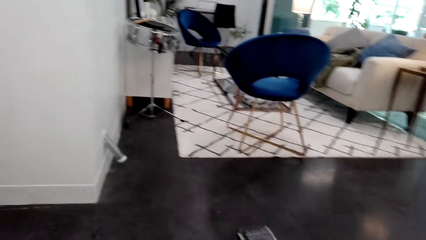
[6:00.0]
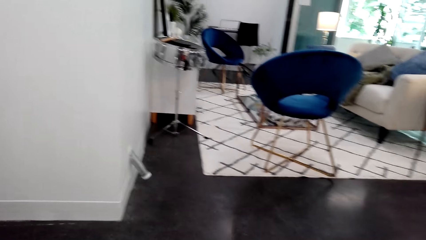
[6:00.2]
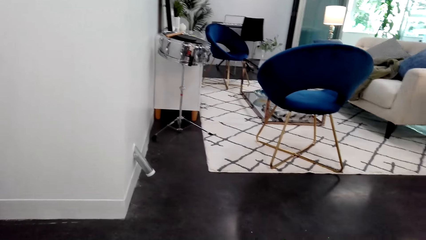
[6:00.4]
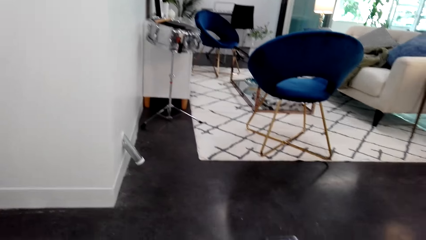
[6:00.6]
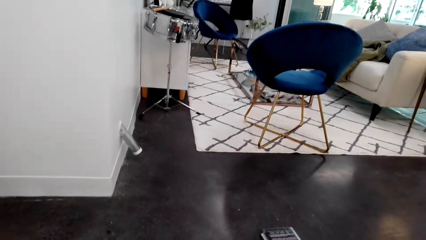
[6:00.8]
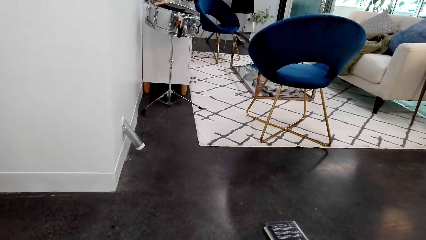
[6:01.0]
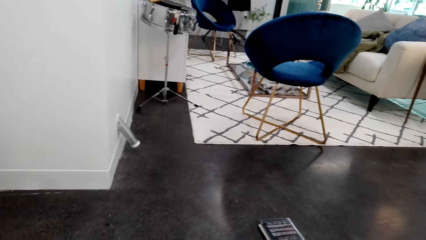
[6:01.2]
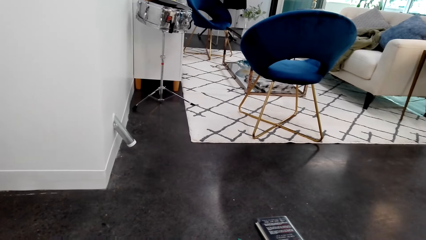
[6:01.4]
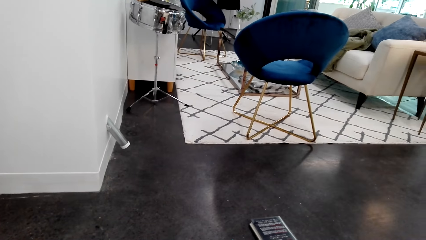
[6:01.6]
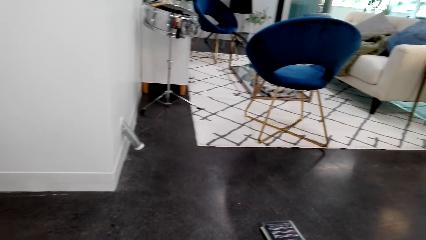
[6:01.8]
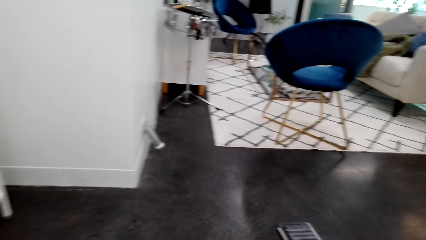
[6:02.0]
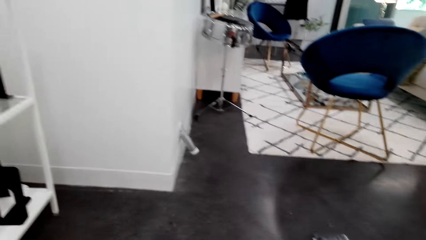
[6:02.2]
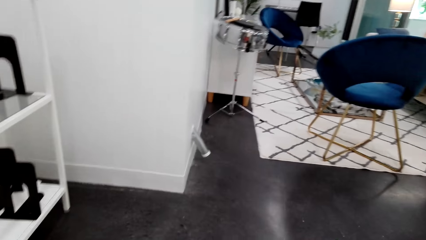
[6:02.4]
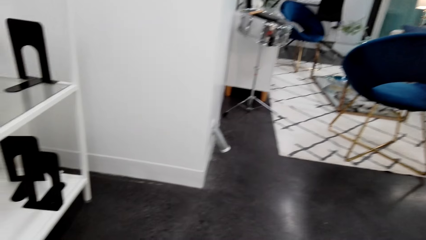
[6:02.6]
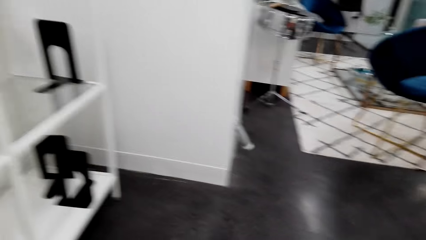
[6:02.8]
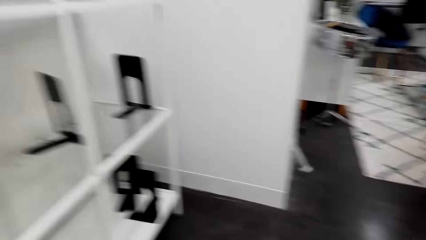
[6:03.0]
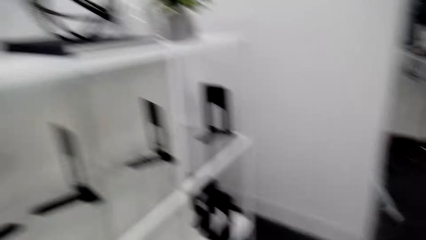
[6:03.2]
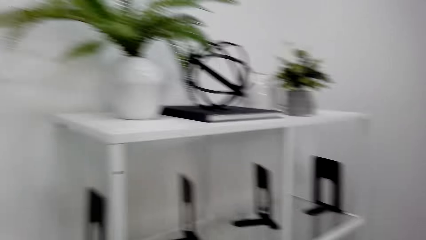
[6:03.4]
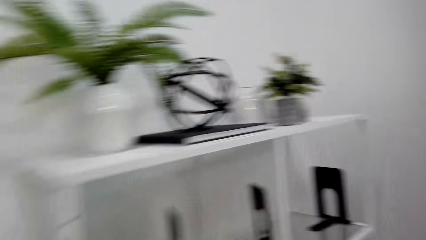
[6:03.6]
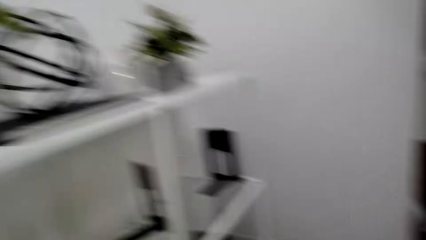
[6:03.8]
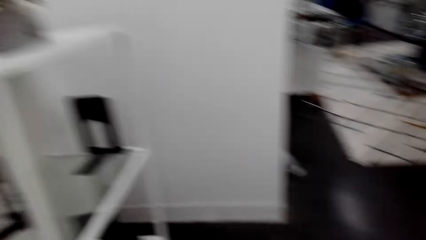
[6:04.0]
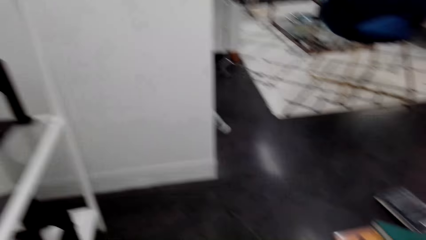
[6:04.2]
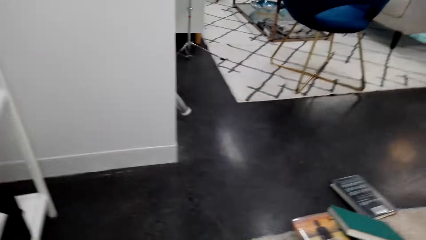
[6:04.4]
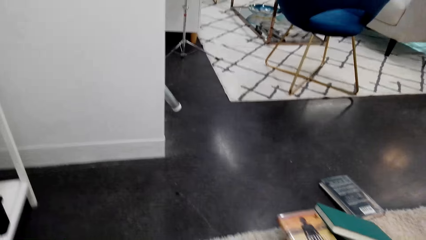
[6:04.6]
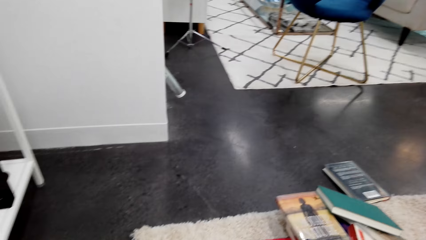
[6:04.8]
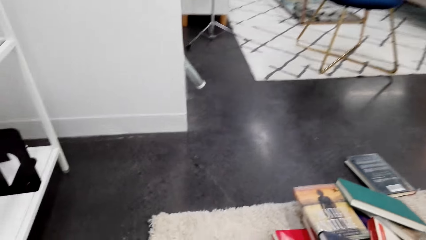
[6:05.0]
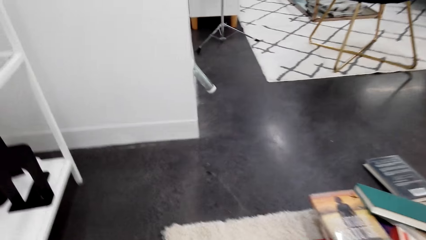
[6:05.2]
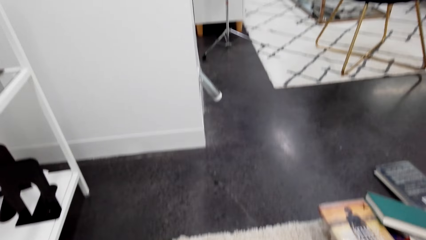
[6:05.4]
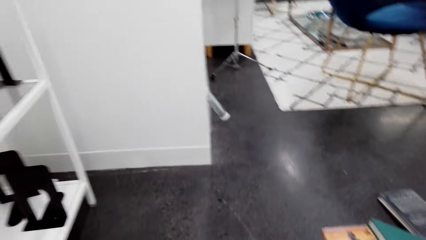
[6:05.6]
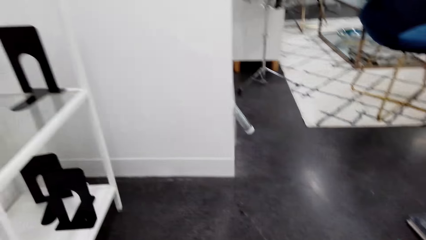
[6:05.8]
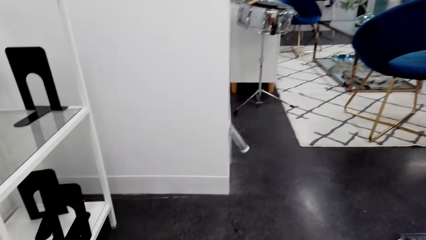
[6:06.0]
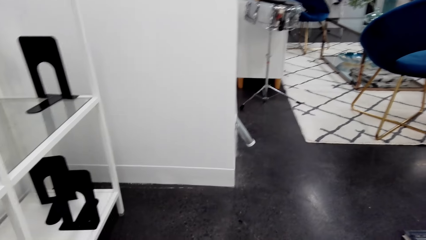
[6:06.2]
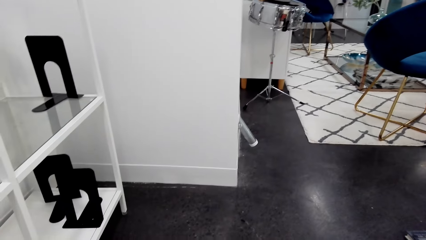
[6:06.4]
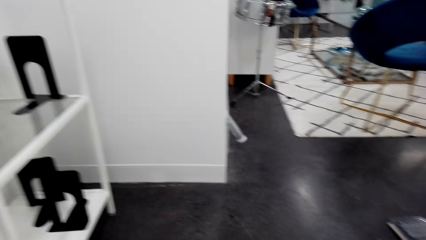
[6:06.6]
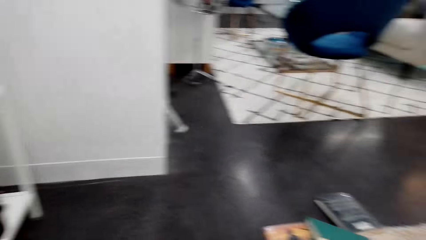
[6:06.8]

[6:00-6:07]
The camera wearer looks around.

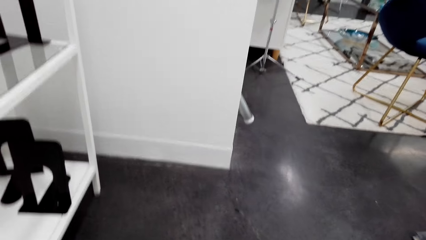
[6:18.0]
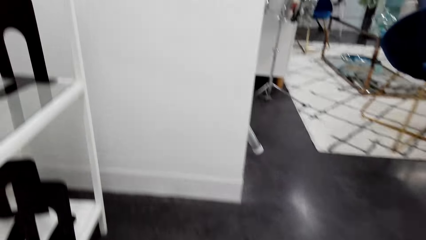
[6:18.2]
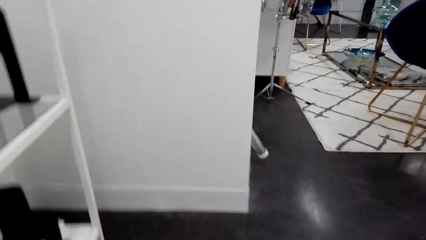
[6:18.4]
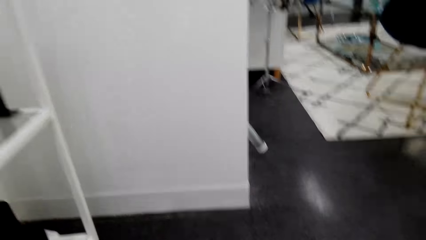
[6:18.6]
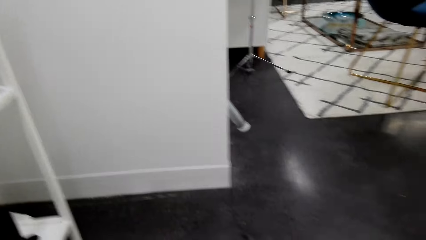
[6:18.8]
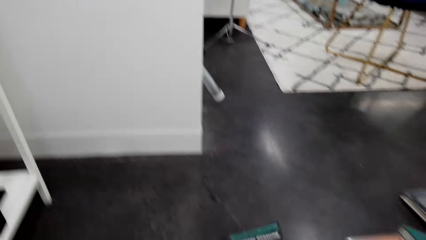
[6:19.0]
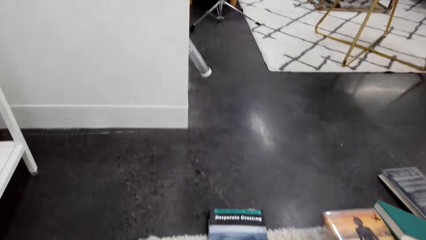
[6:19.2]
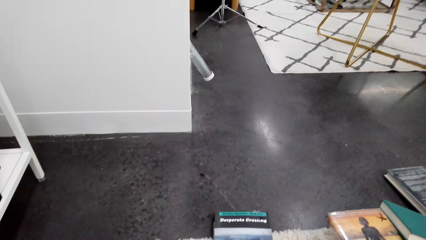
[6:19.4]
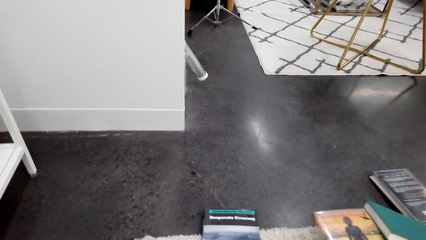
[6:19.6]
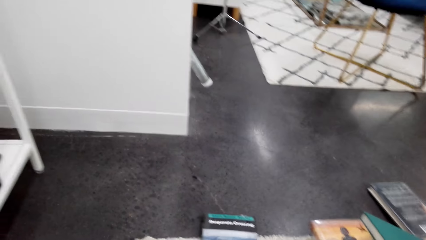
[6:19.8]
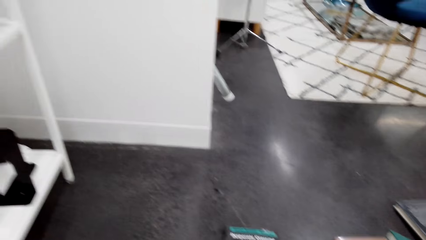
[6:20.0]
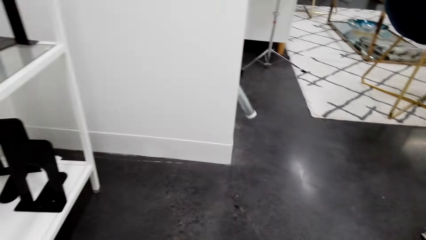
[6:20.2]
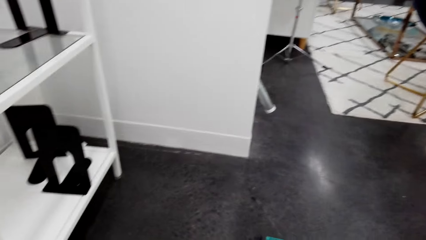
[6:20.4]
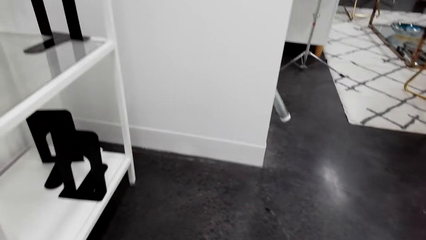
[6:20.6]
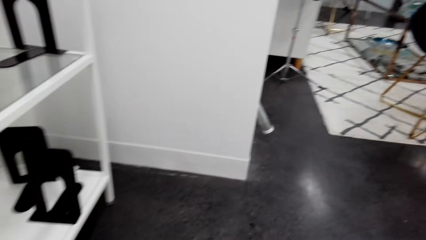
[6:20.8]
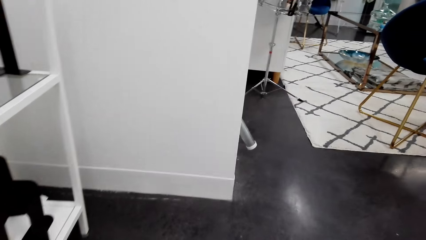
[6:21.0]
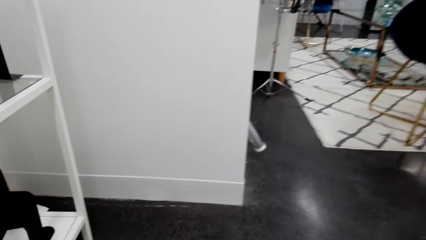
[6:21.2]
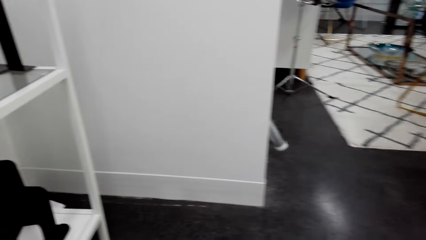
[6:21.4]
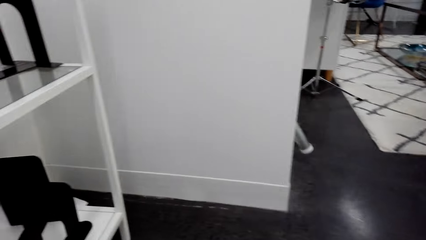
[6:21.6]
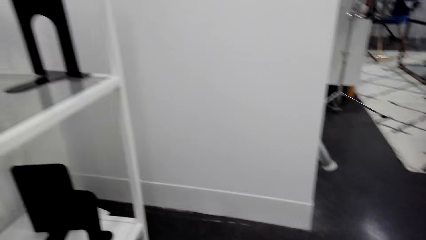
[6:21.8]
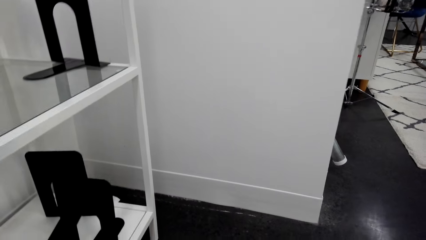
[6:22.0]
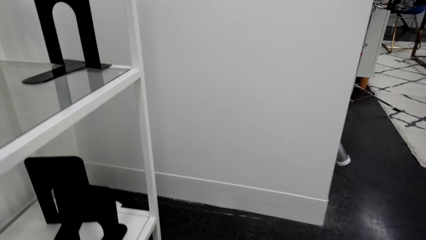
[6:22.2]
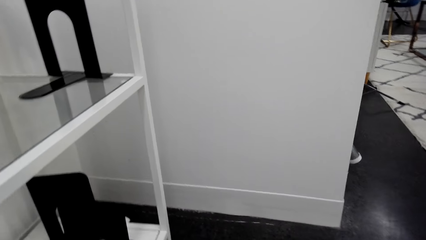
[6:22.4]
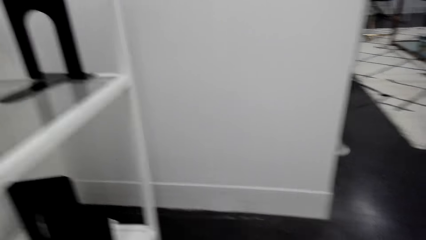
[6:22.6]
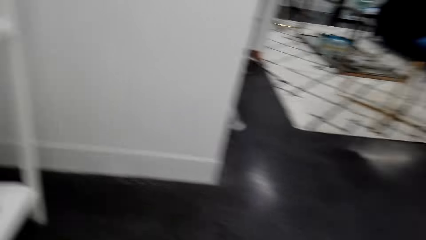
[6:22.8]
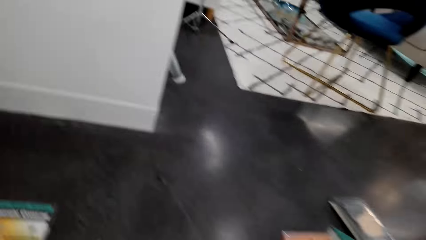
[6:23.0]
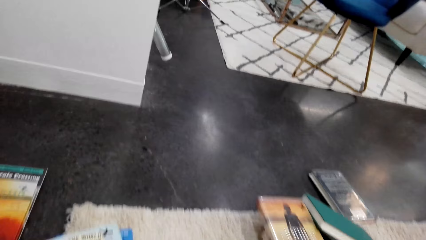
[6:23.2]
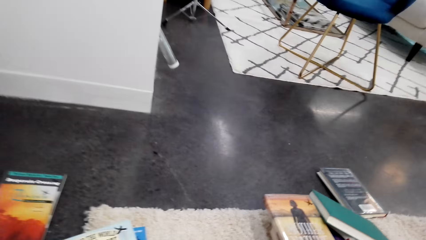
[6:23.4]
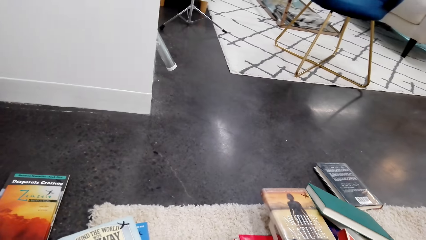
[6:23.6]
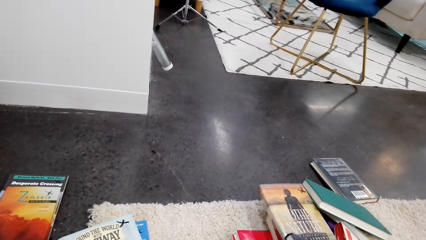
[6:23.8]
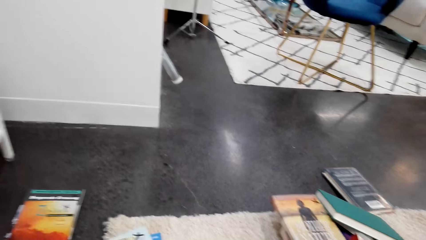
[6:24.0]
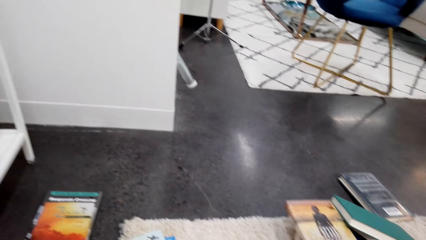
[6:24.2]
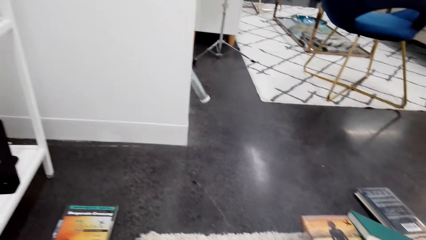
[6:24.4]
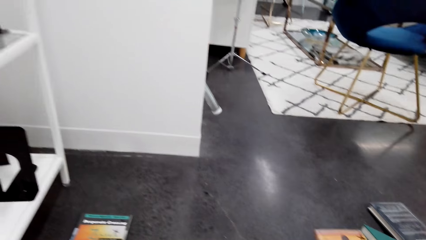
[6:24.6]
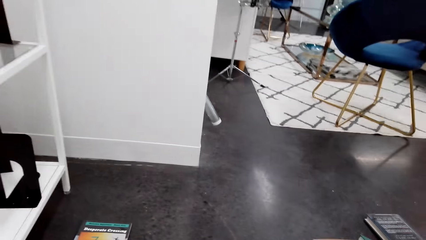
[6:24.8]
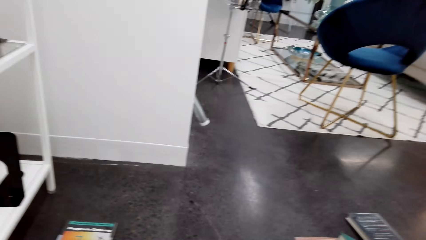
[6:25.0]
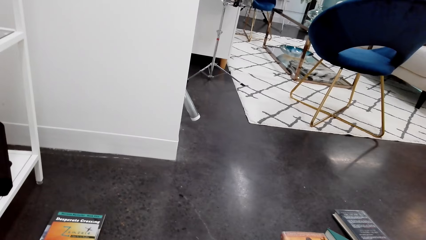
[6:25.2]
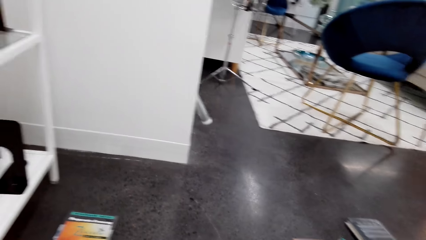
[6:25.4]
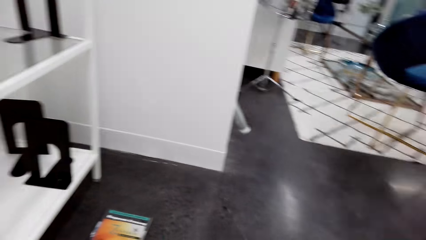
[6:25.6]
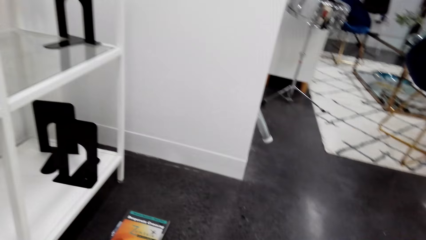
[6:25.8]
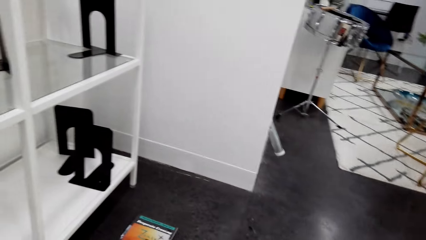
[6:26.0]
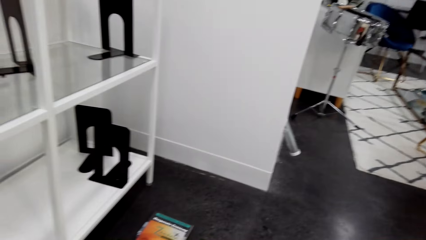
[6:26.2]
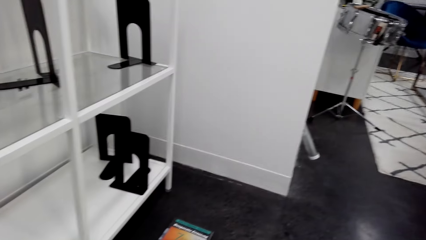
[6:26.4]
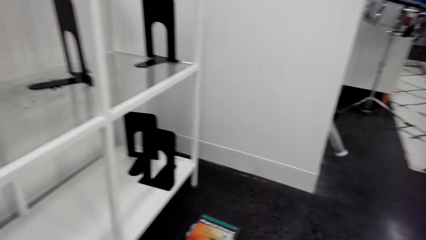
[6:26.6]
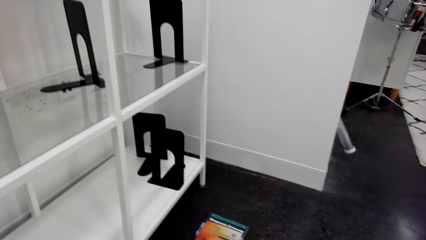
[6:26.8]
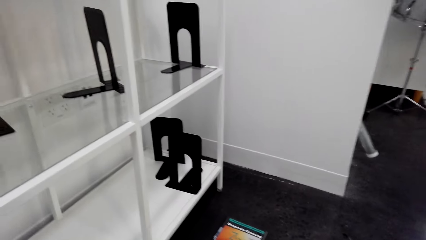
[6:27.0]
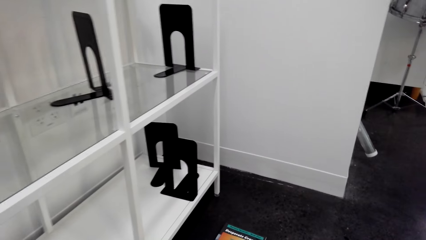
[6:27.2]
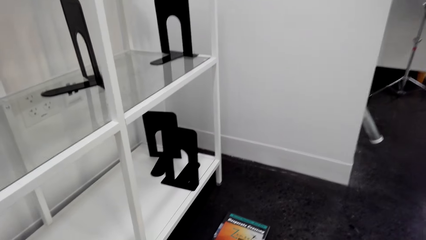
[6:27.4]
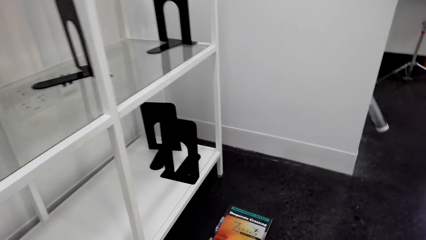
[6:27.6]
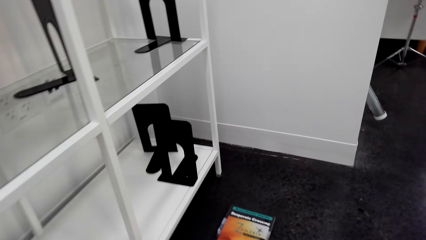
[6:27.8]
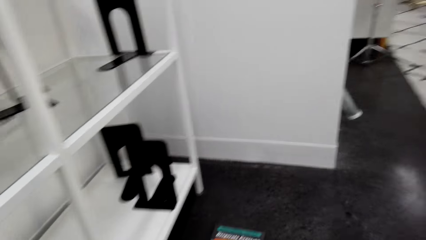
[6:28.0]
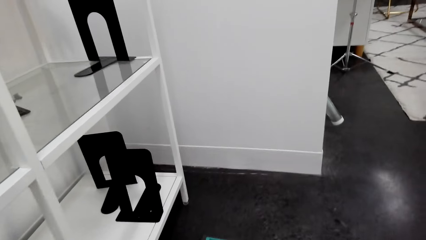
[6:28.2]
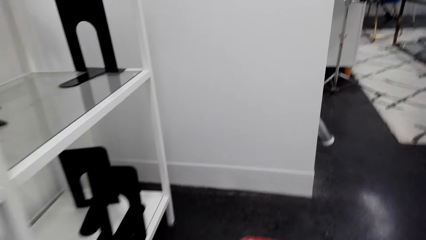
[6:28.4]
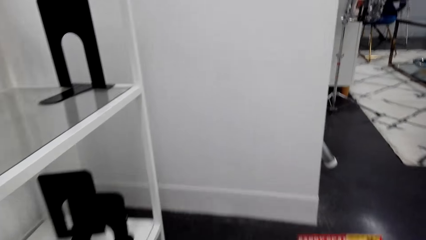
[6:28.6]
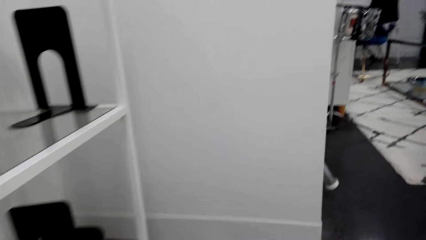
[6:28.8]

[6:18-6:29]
The camera wearer holds a book. They turn to the side. They hold the book. They turn to the side.
